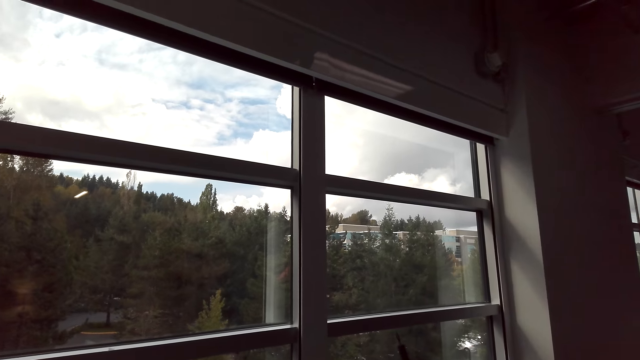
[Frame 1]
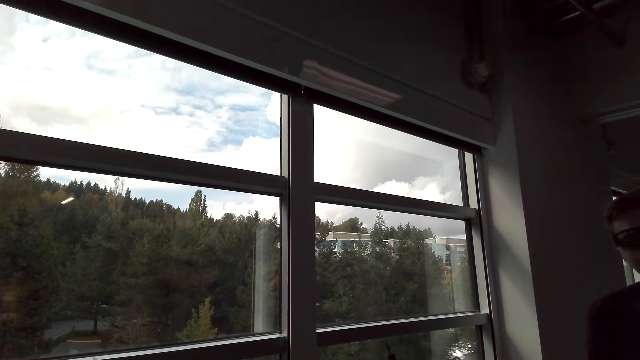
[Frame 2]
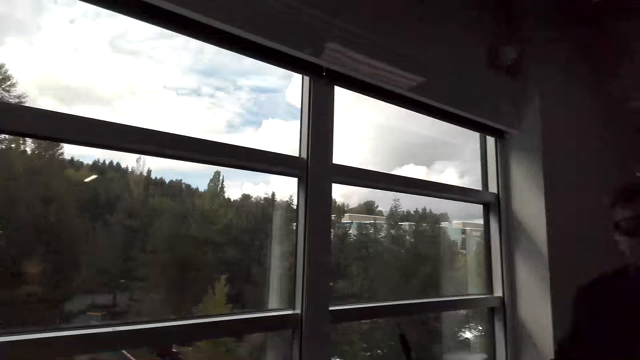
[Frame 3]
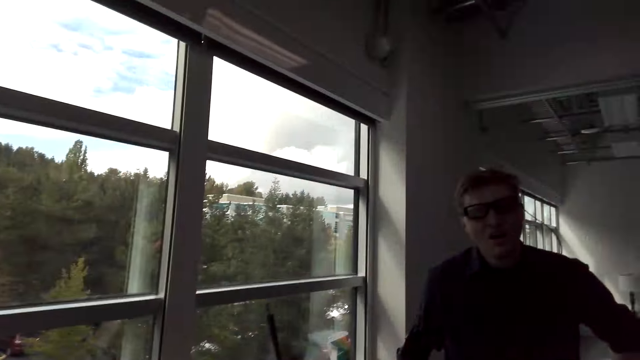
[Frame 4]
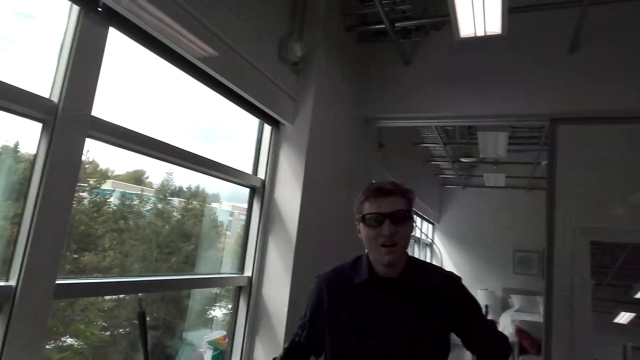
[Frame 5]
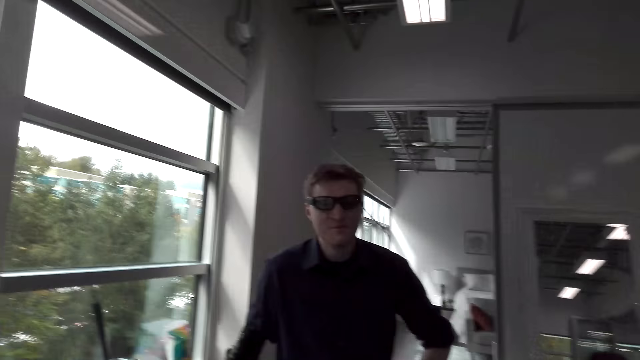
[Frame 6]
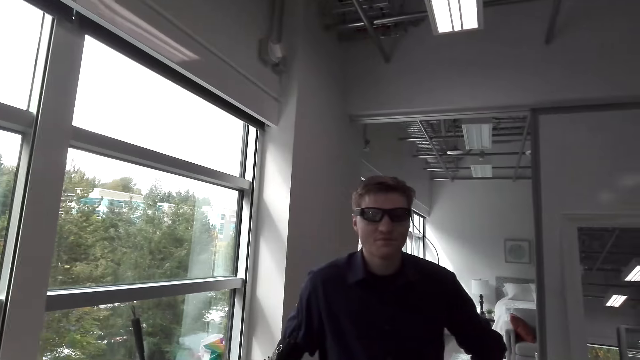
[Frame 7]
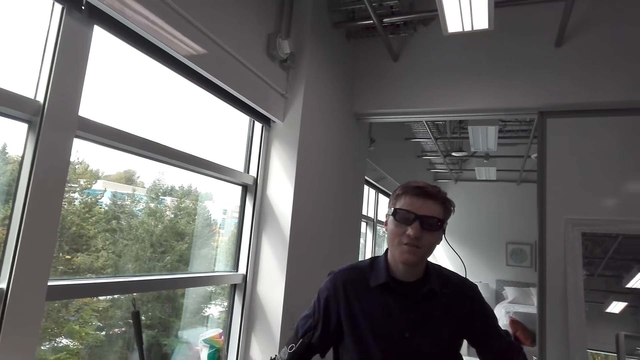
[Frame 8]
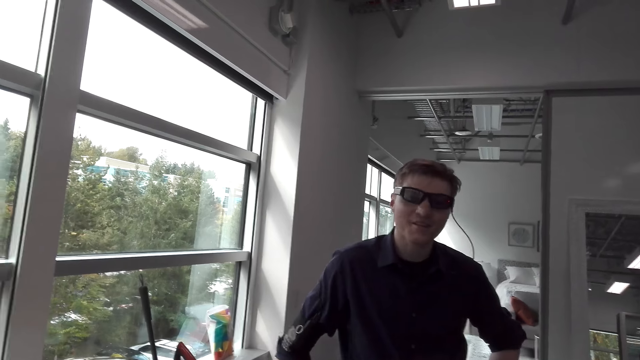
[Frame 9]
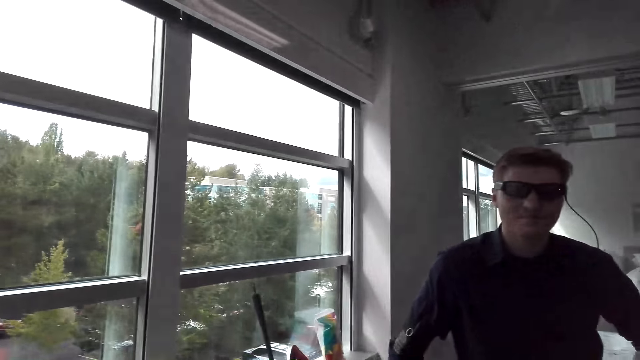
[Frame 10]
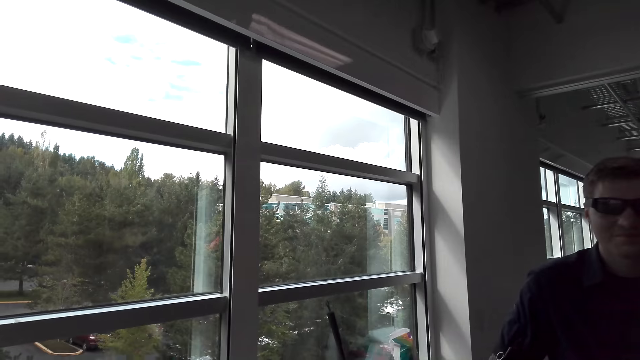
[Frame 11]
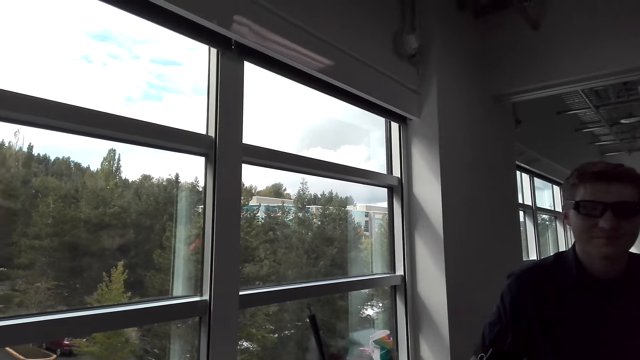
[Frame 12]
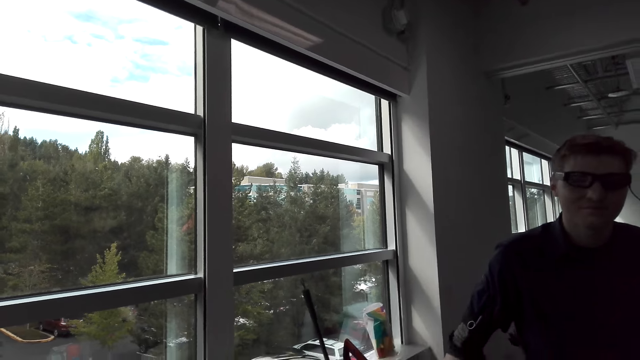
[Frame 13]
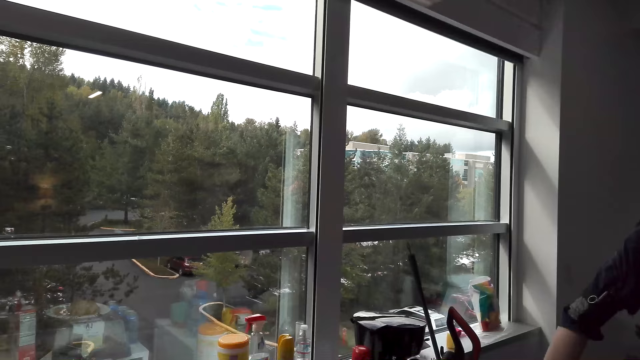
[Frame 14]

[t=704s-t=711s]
The camera wearer converses with a man.

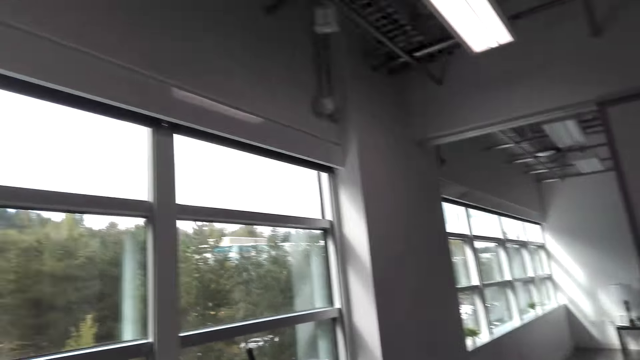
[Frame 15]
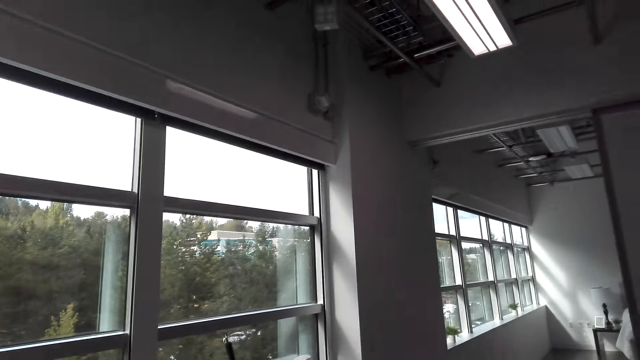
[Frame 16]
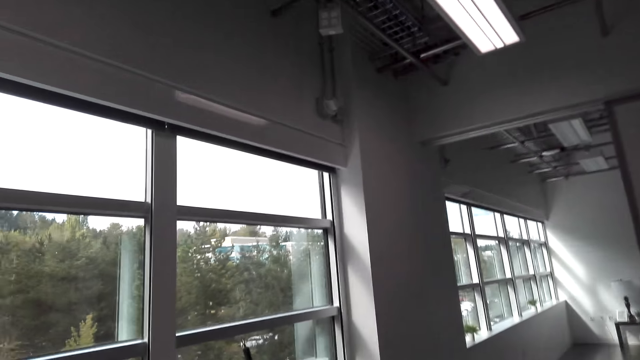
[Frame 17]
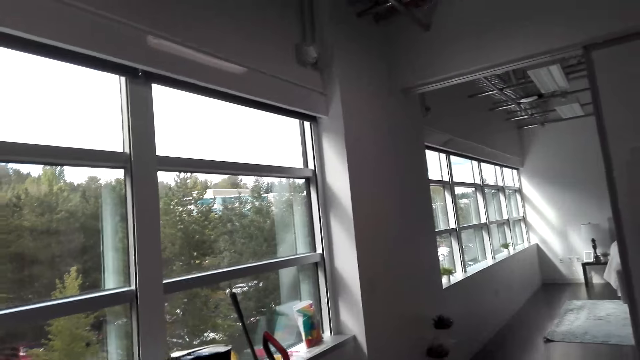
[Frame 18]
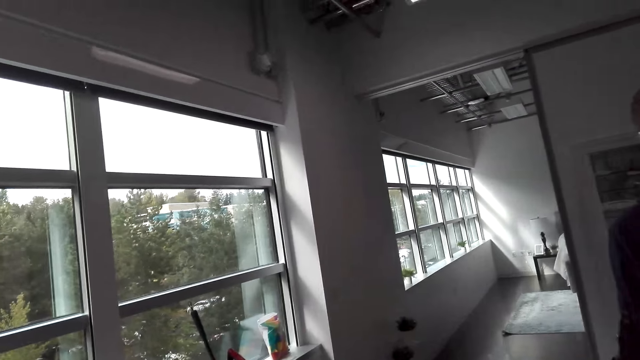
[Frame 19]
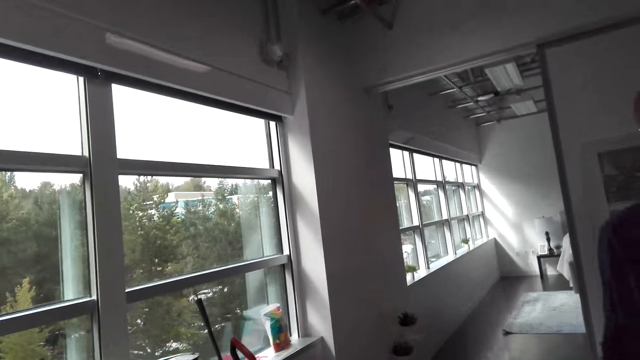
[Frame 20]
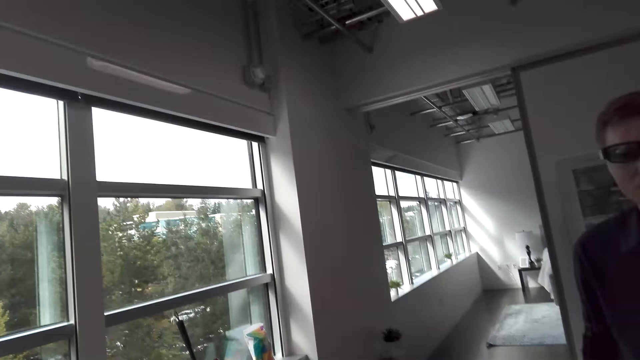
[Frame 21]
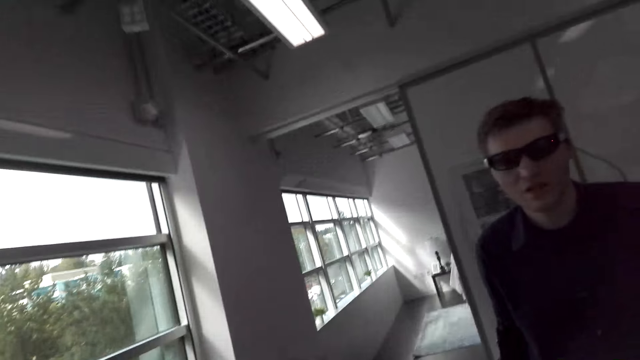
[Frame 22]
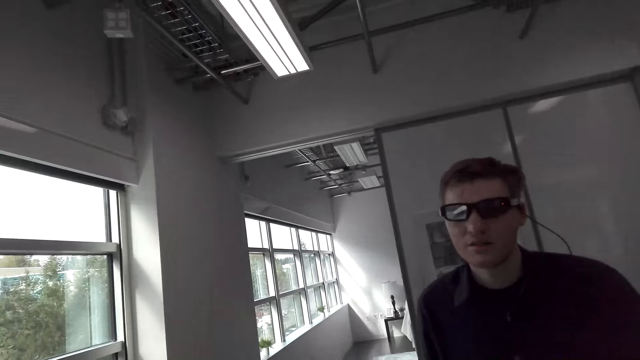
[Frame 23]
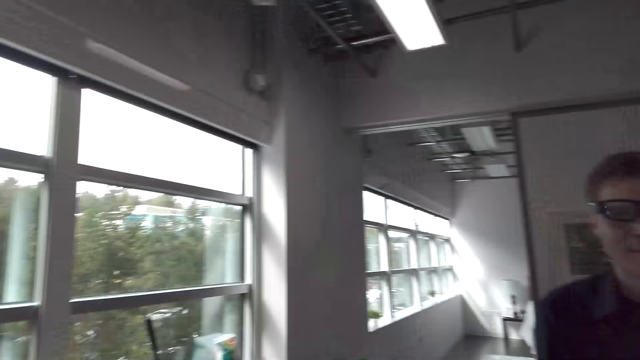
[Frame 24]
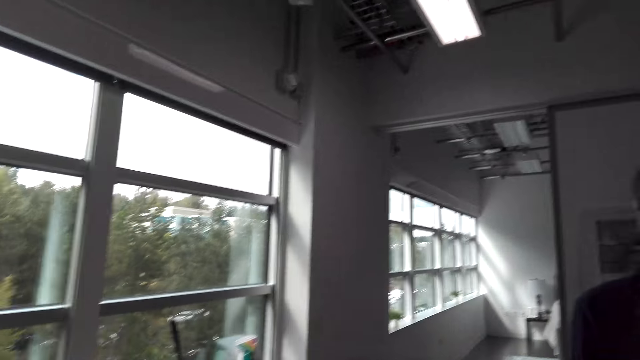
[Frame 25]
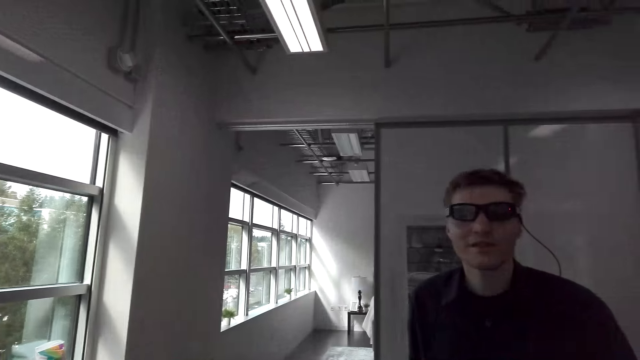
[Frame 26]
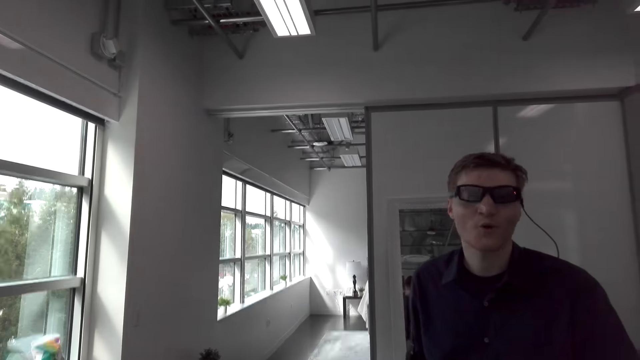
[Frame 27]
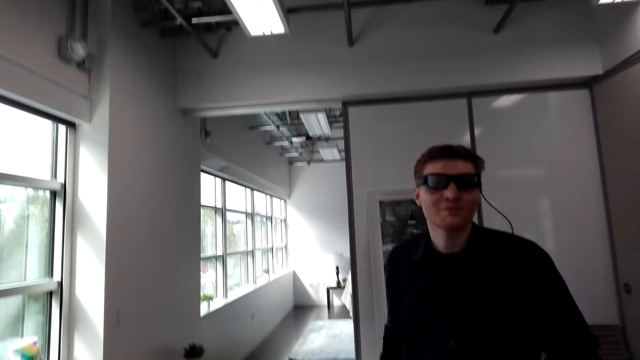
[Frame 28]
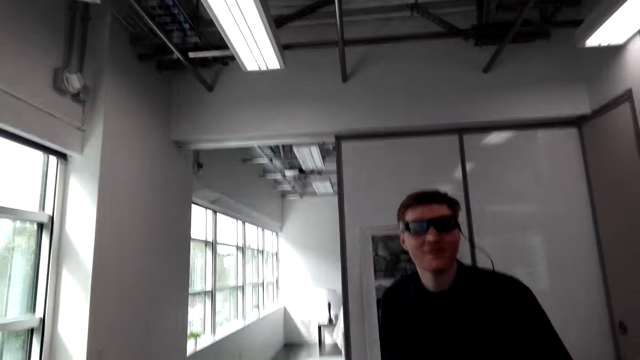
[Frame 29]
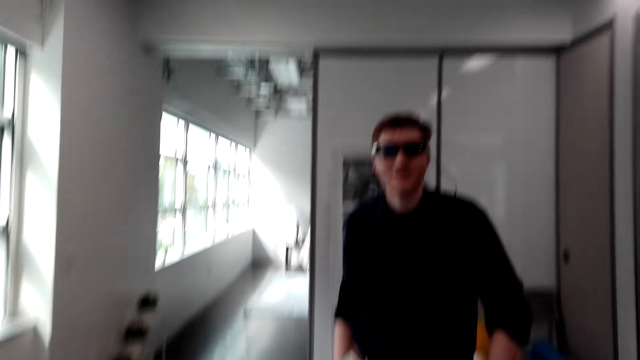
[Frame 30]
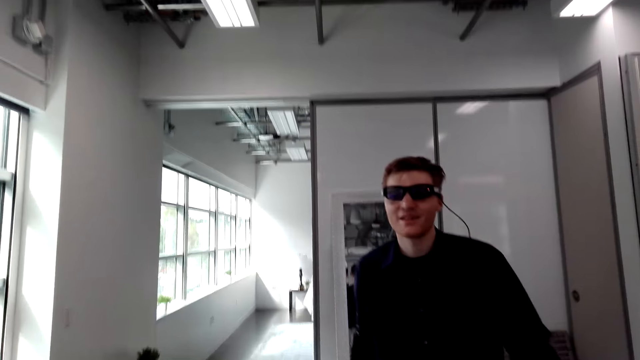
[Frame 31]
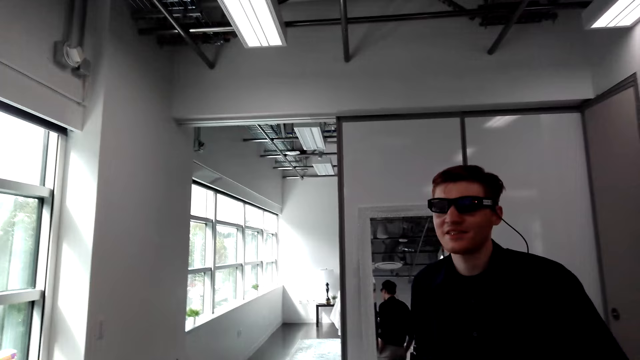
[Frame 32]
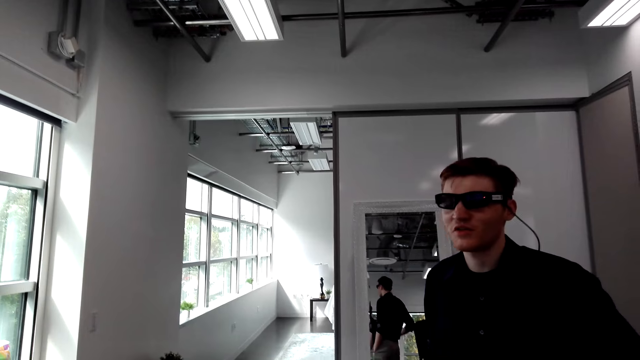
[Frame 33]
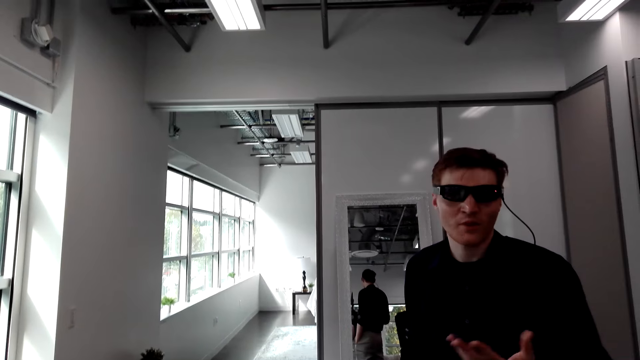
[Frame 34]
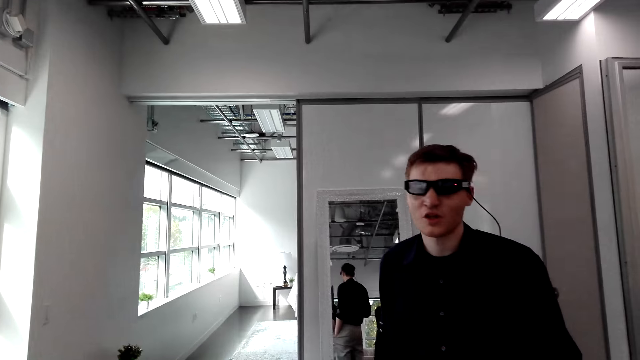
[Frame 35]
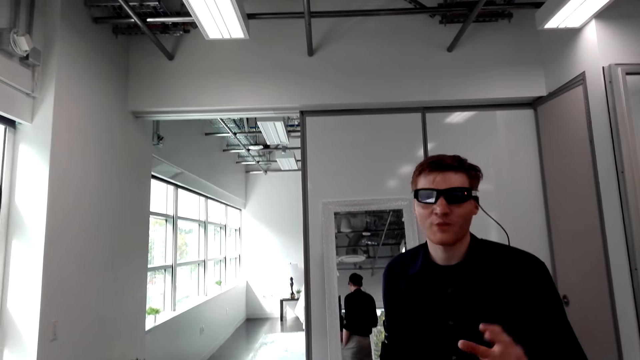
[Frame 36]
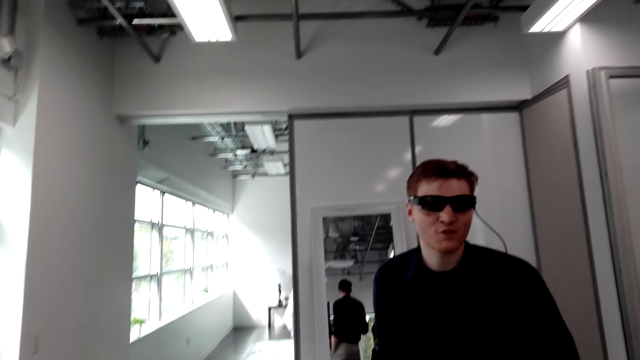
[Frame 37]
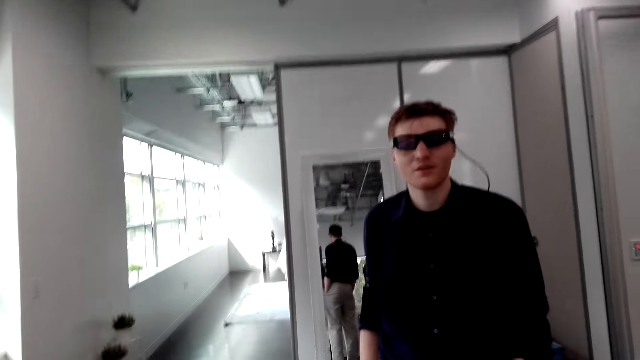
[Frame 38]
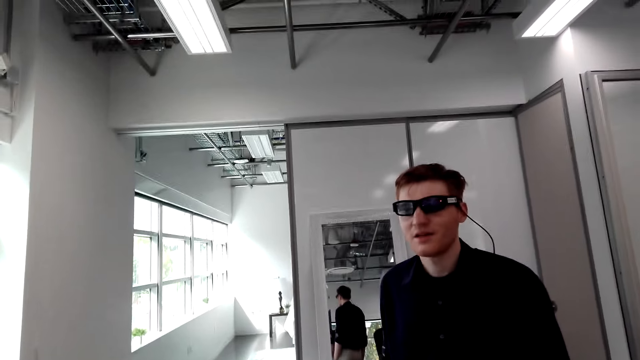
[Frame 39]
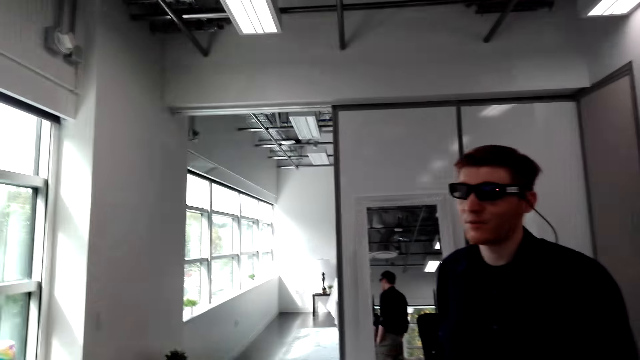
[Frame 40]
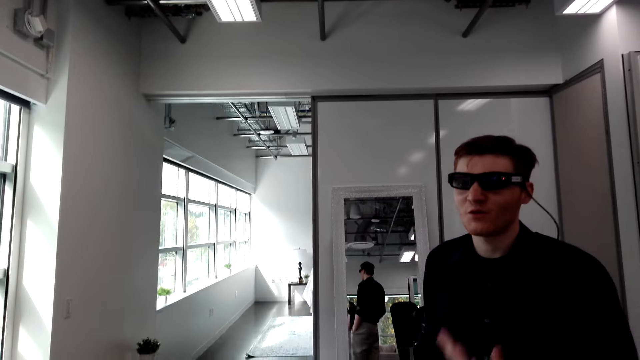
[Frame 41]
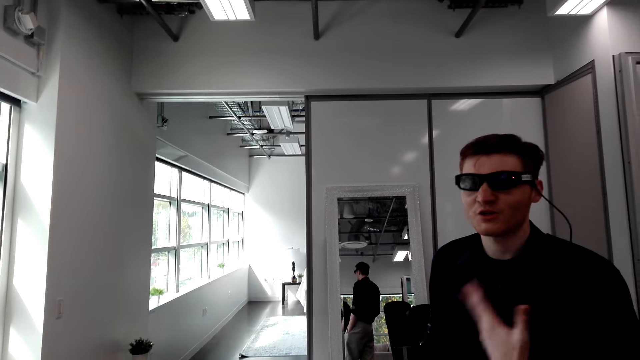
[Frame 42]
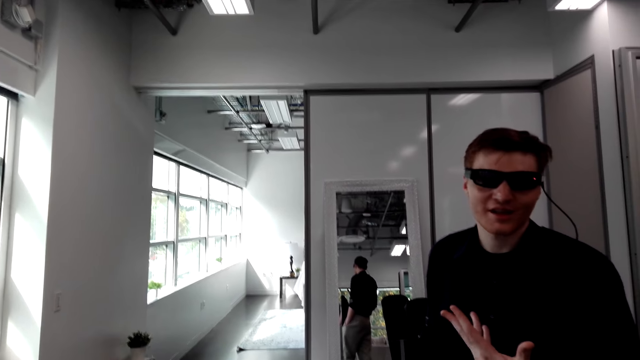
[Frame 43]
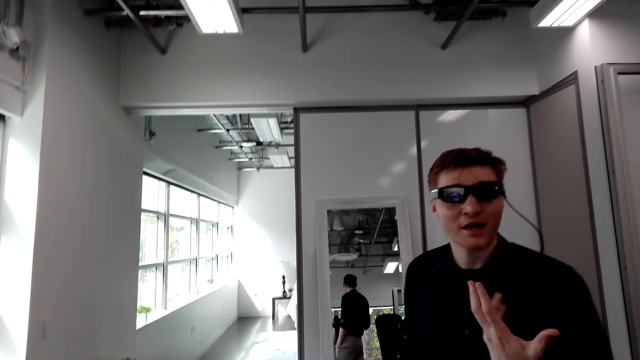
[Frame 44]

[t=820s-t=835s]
The camera wearer looks around. They look at a person.
